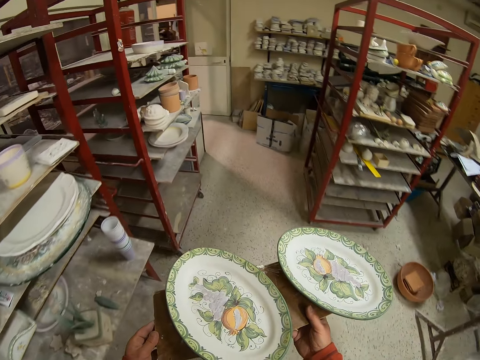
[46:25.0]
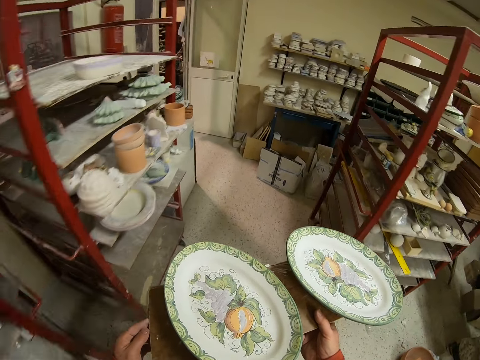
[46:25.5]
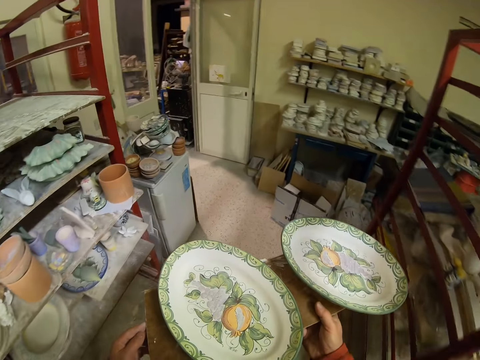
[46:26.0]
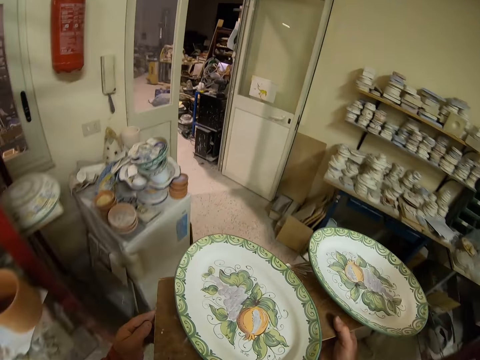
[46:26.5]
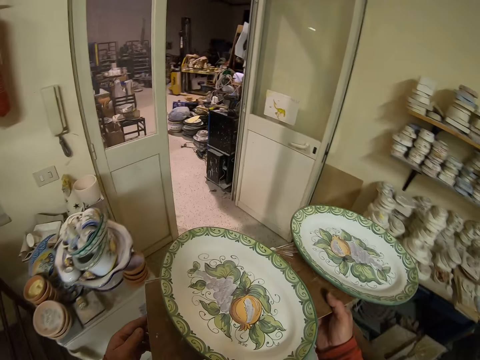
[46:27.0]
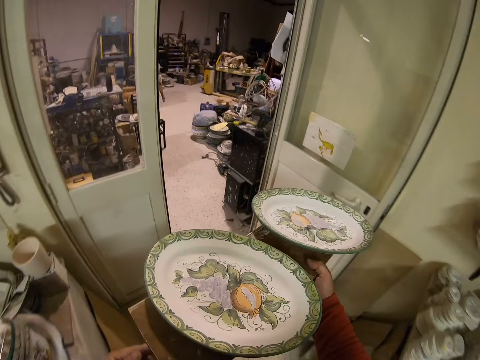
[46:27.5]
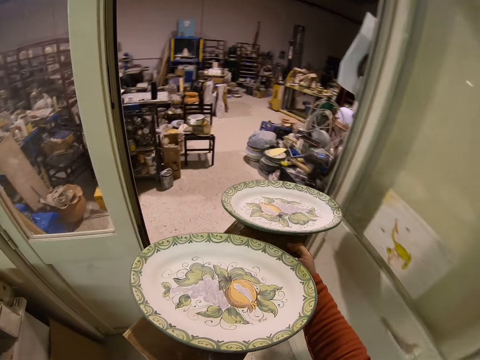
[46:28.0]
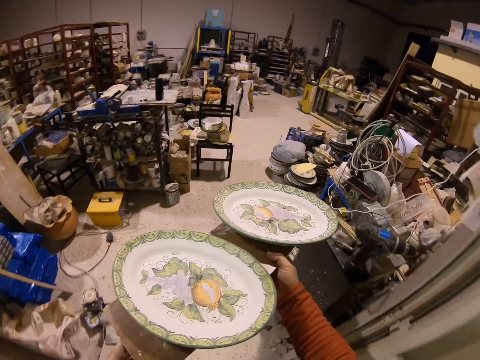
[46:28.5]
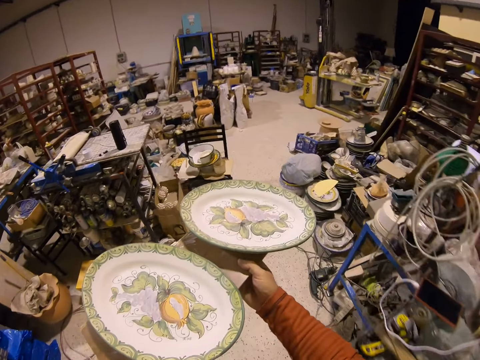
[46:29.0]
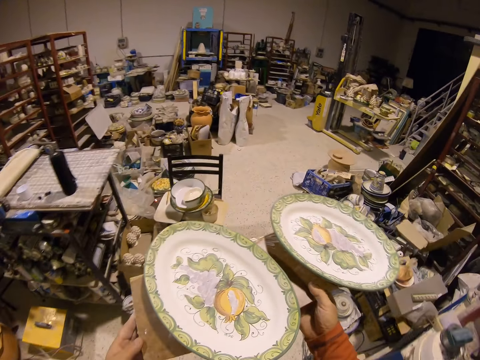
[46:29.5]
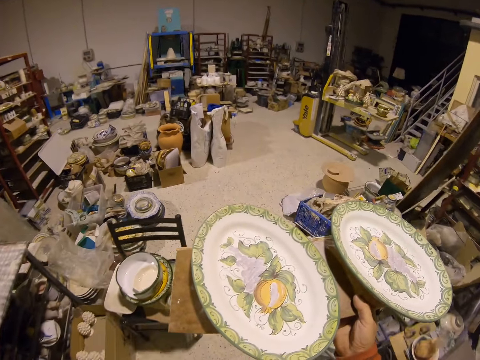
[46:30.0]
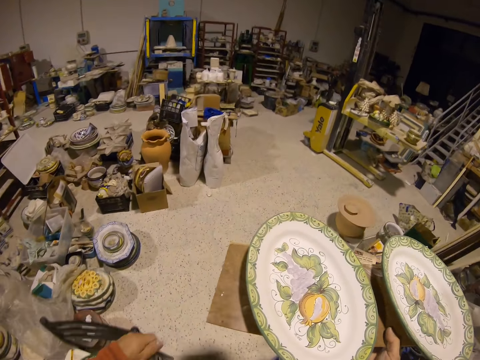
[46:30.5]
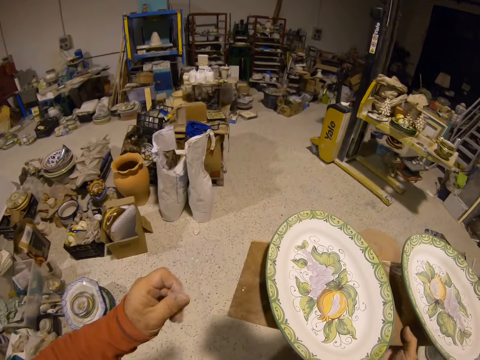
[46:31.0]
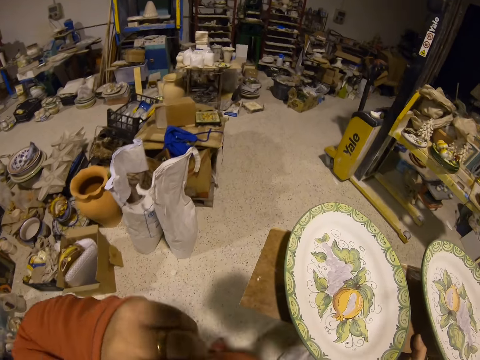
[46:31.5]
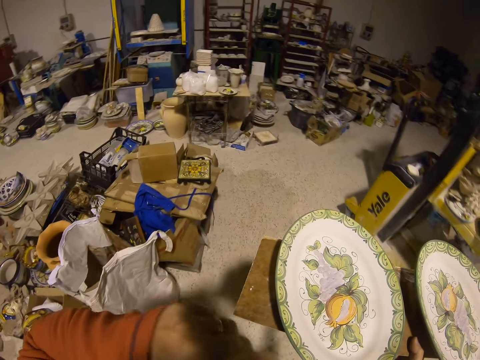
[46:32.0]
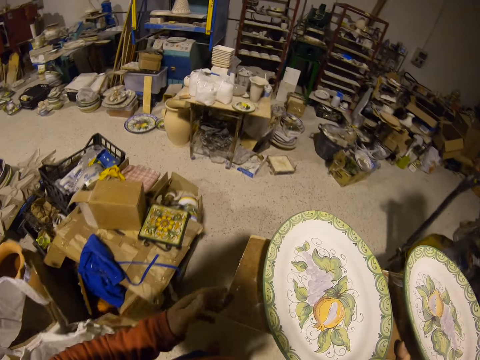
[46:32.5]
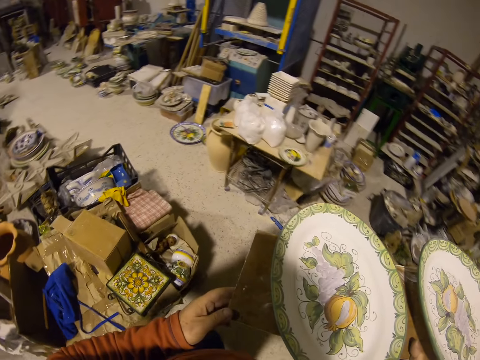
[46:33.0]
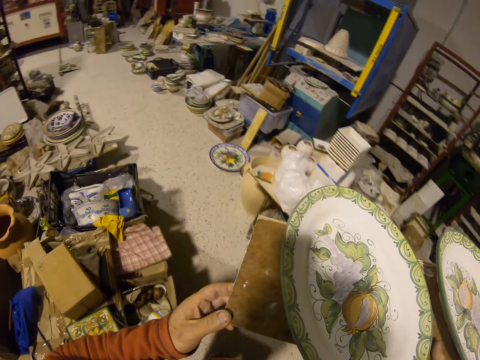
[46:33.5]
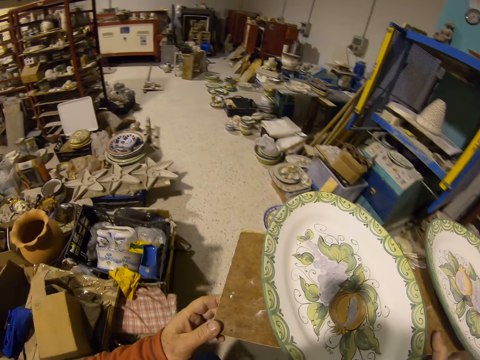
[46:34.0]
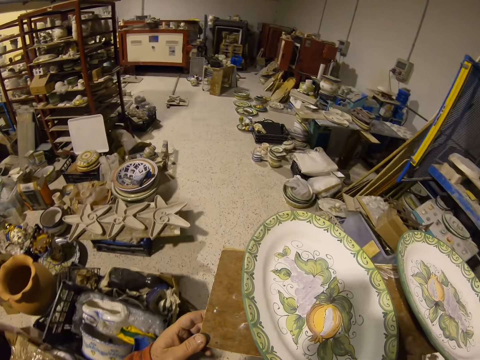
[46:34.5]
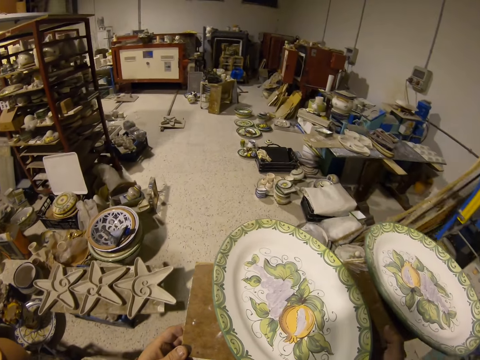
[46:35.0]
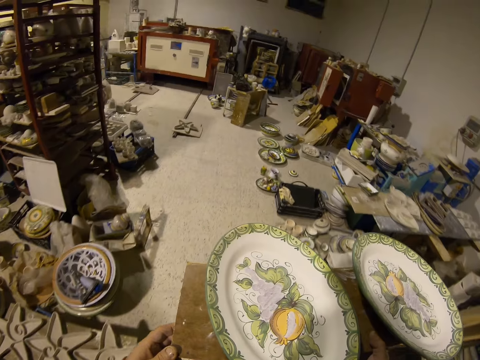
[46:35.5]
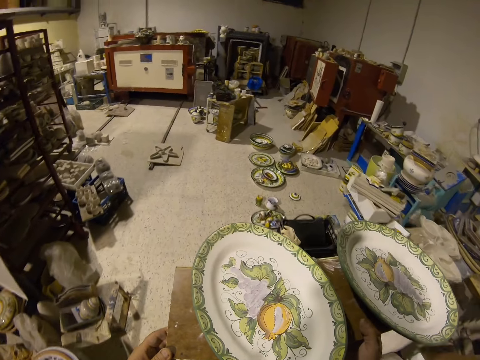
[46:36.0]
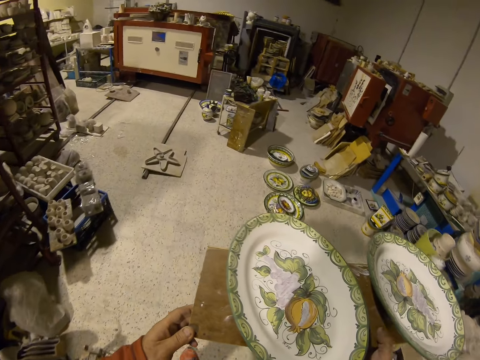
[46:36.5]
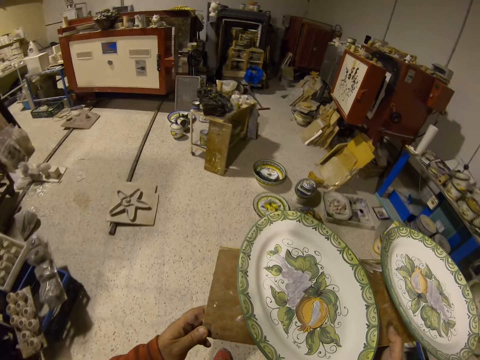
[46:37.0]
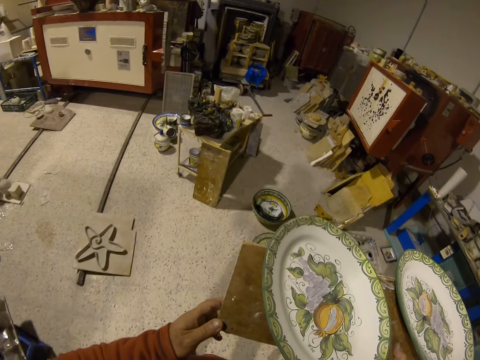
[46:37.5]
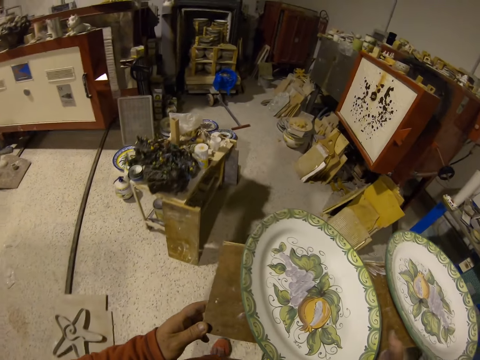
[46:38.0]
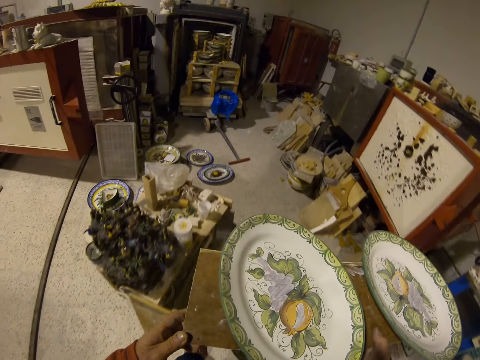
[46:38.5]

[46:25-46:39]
The camera wearer walks in the room.

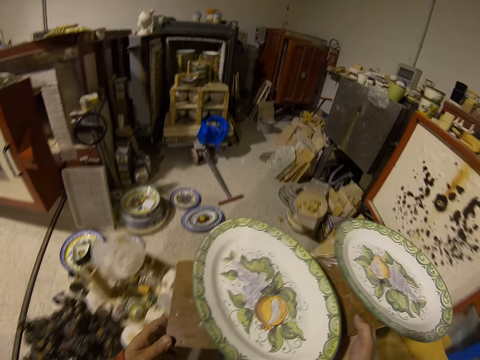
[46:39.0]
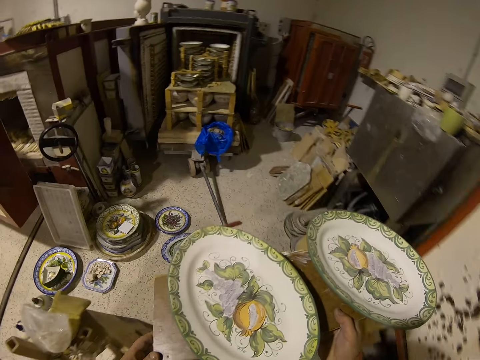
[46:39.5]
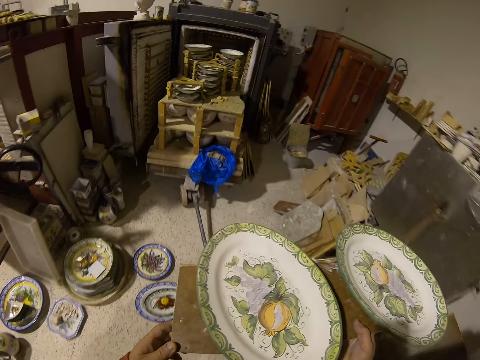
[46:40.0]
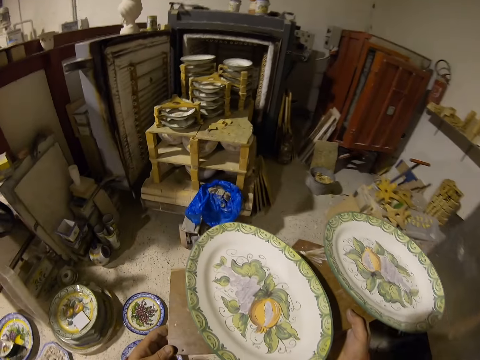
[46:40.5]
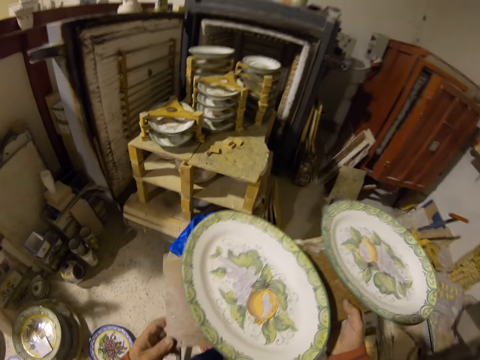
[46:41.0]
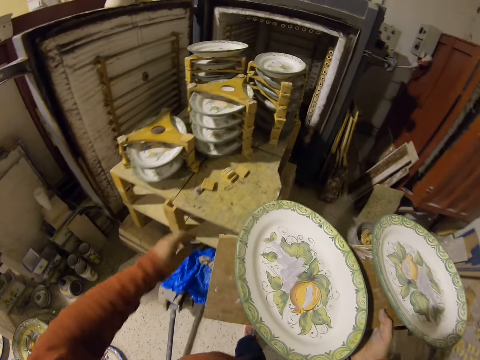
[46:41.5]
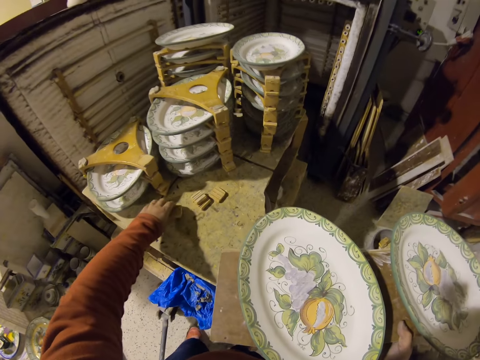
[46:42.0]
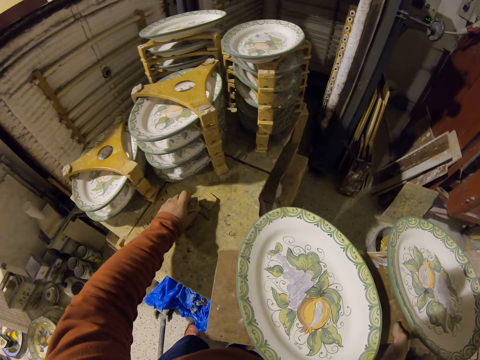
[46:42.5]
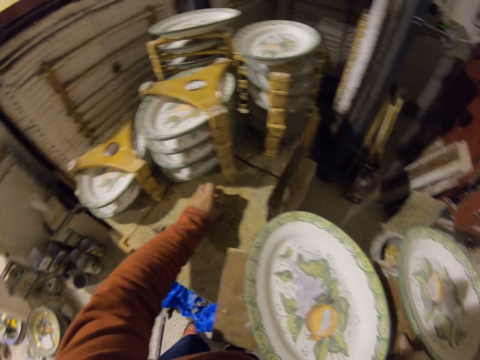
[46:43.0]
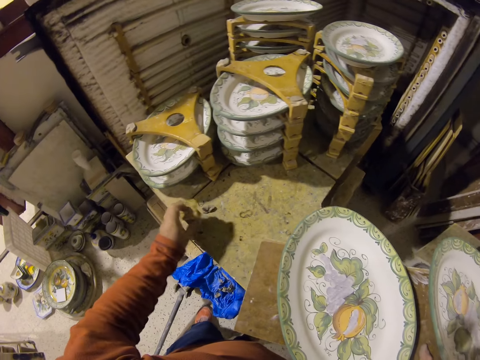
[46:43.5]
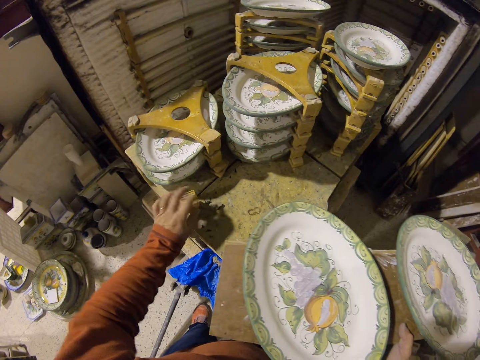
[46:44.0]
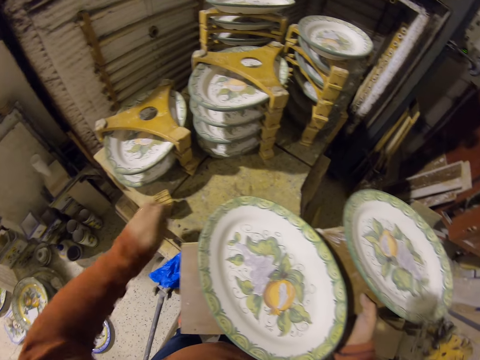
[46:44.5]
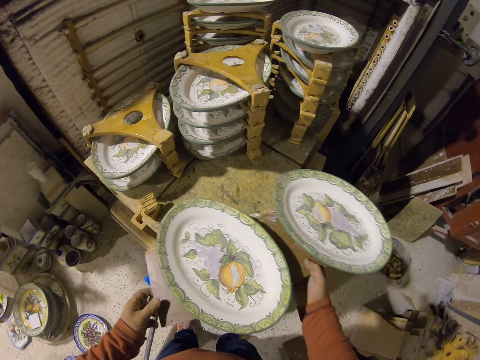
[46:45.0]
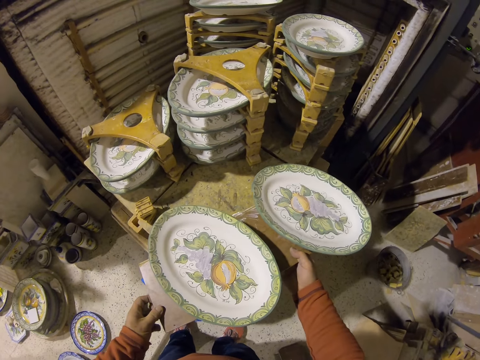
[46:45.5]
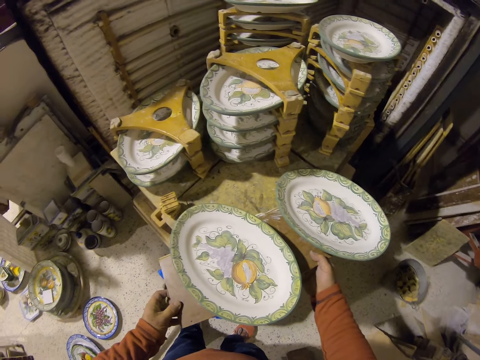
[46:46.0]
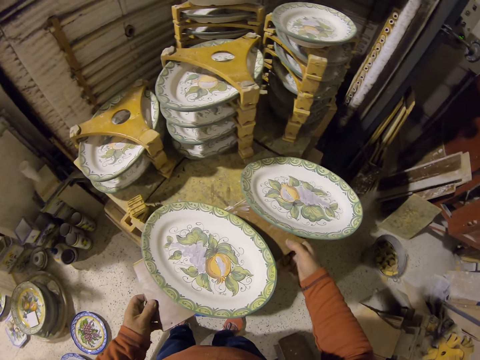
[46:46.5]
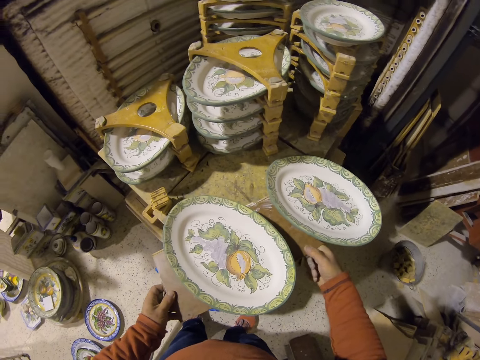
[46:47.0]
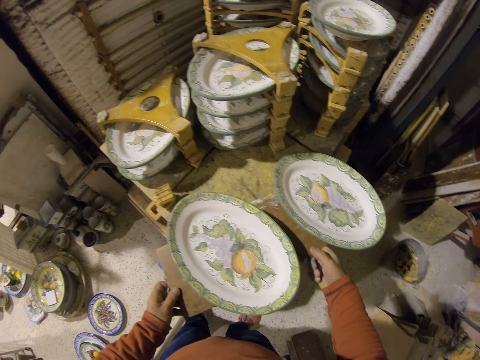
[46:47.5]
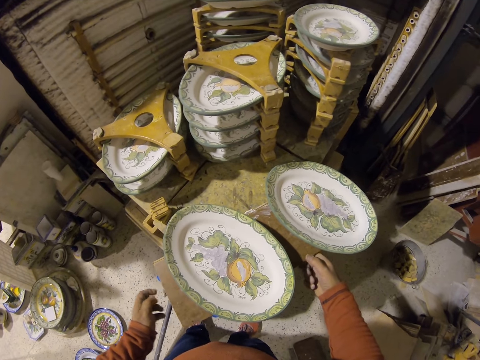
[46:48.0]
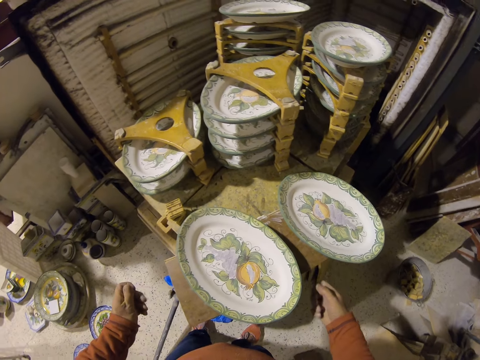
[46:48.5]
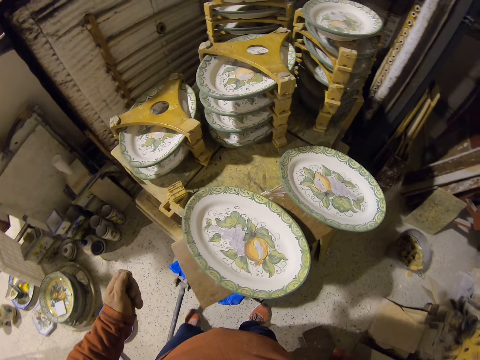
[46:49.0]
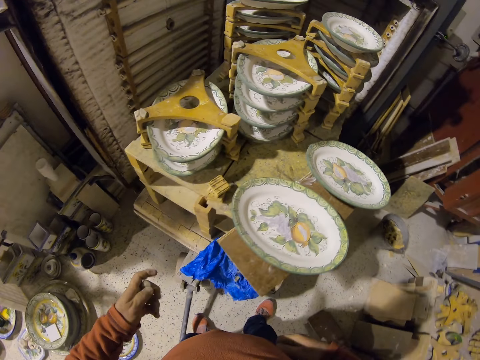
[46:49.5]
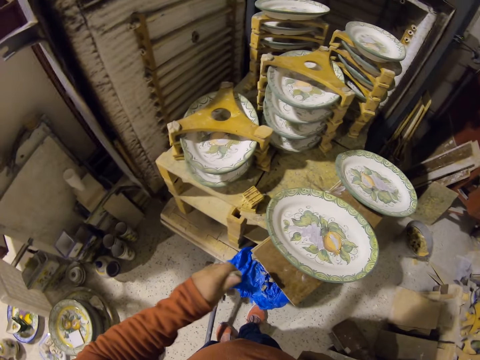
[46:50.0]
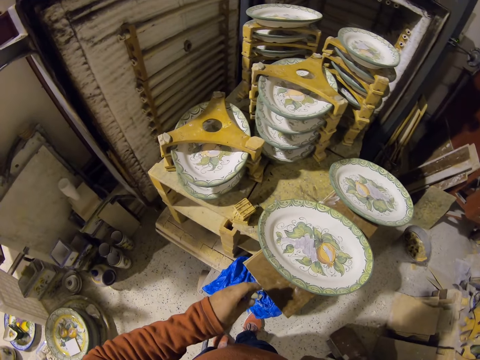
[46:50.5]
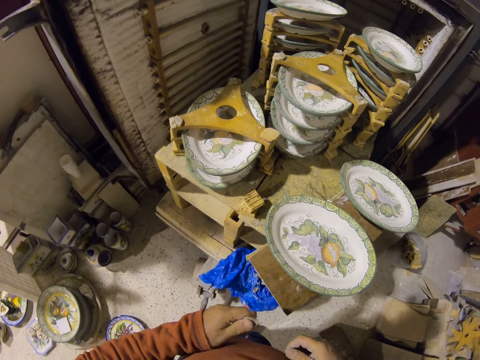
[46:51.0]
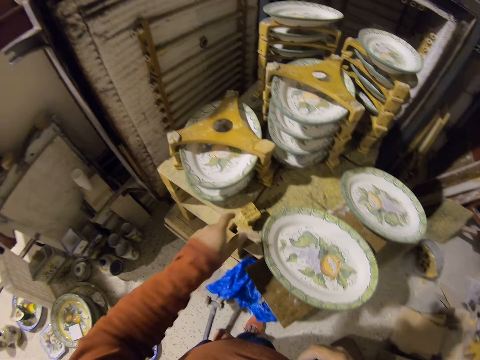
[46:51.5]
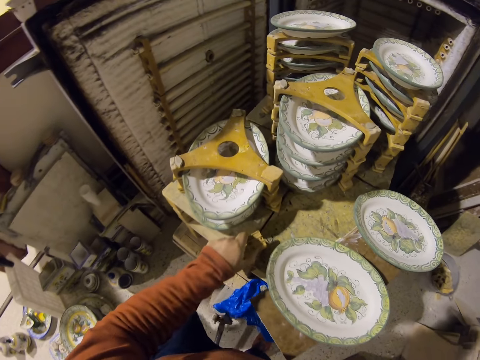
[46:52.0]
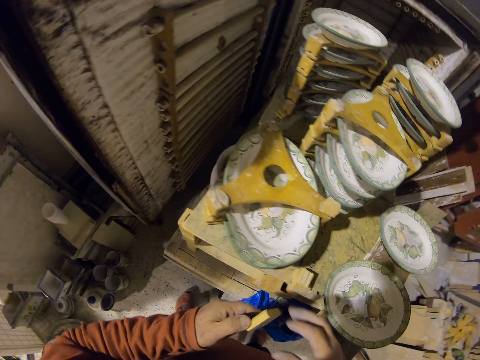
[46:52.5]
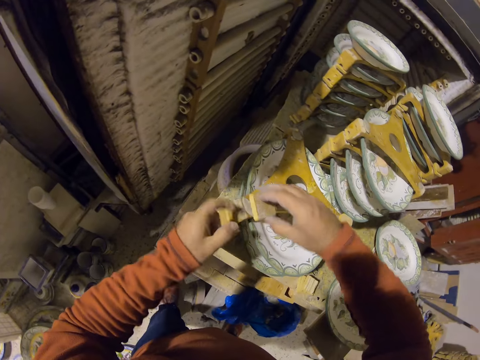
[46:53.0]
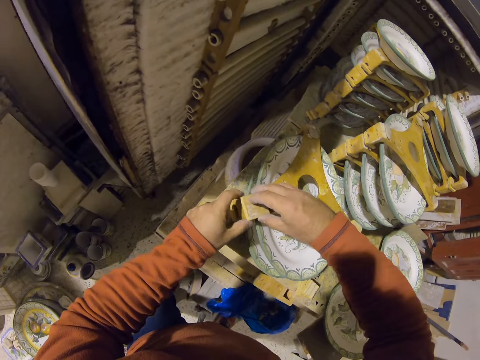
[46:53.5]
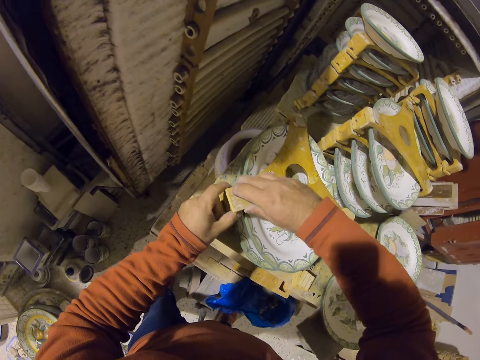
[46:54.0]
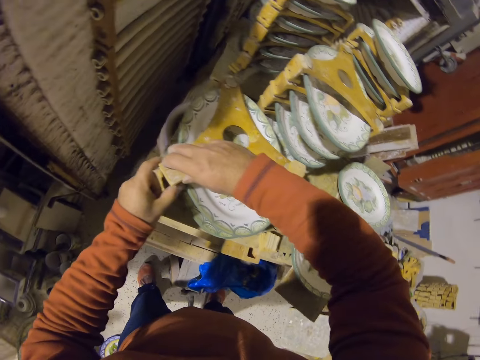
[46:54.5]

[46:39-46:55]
The camera wearer moves wood pieces. They pick up something. They put something down. They put the wood of the tray down. They pick up a wood piece. They place the wood on rubber gum. They attach something with clay.
